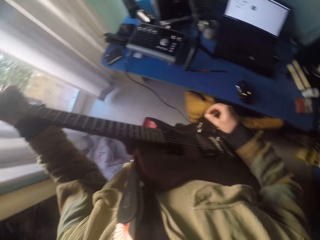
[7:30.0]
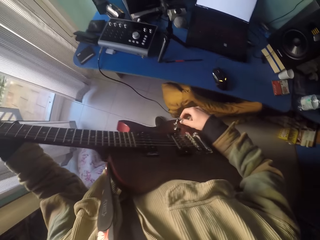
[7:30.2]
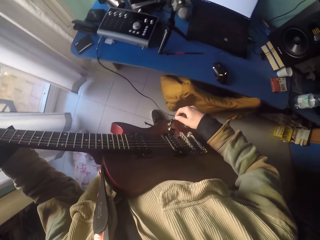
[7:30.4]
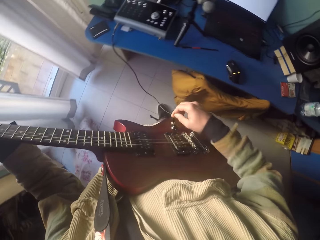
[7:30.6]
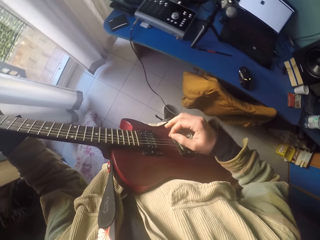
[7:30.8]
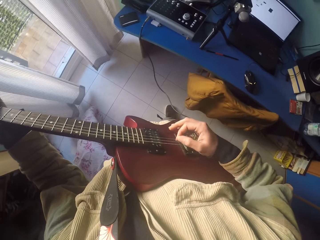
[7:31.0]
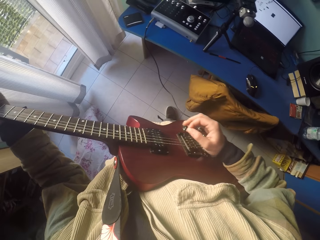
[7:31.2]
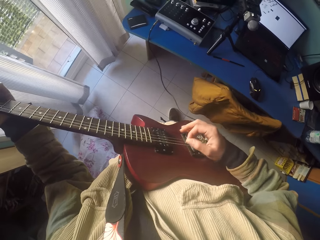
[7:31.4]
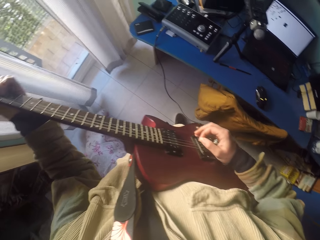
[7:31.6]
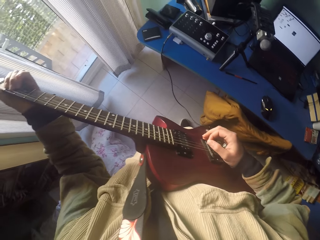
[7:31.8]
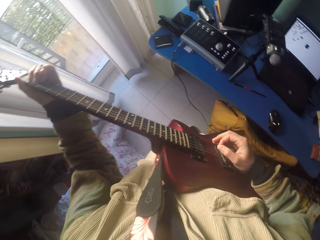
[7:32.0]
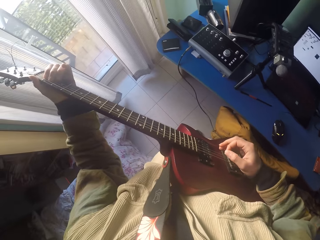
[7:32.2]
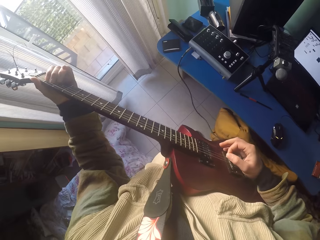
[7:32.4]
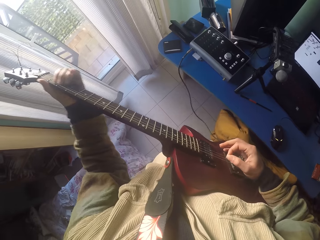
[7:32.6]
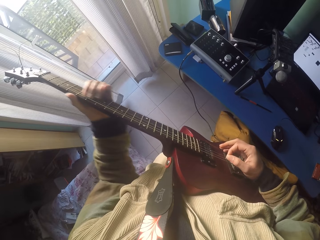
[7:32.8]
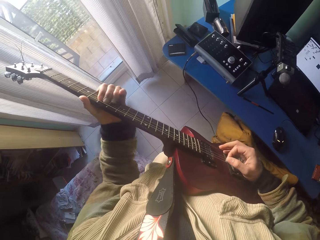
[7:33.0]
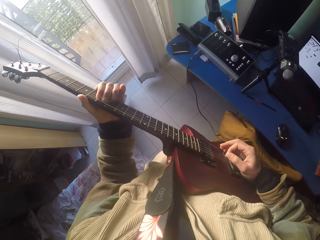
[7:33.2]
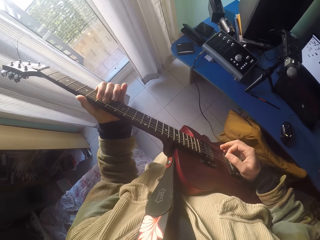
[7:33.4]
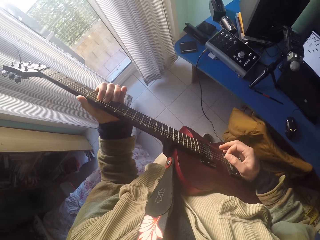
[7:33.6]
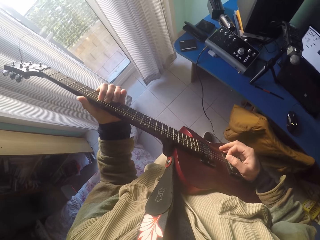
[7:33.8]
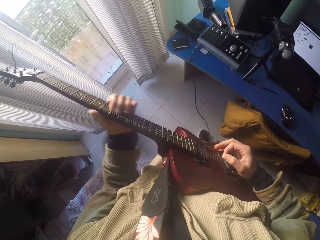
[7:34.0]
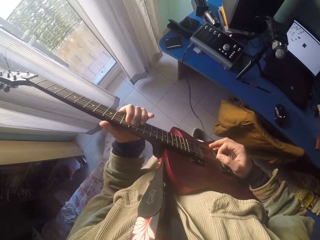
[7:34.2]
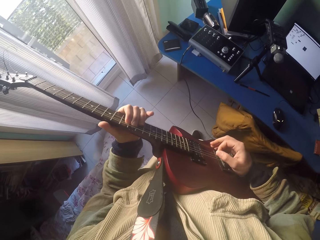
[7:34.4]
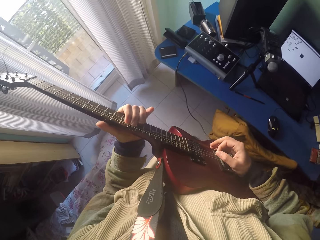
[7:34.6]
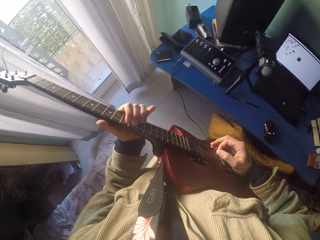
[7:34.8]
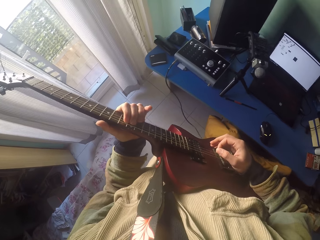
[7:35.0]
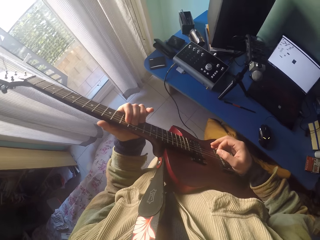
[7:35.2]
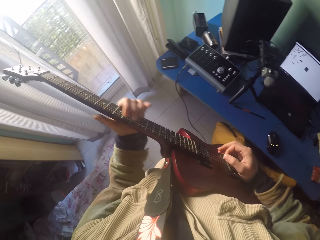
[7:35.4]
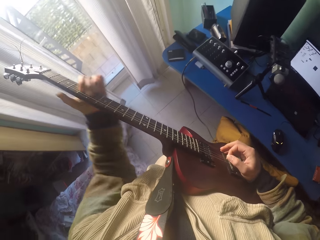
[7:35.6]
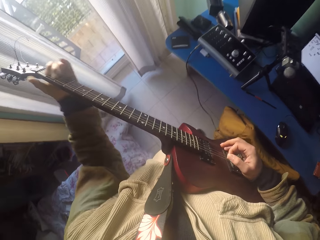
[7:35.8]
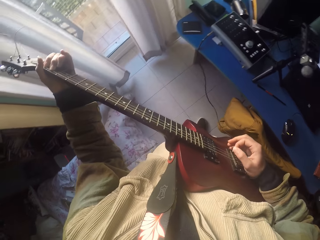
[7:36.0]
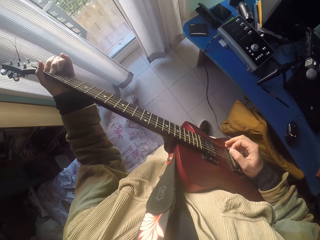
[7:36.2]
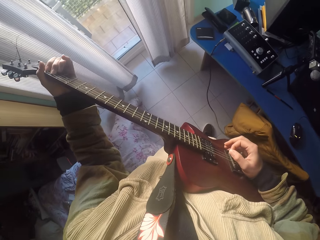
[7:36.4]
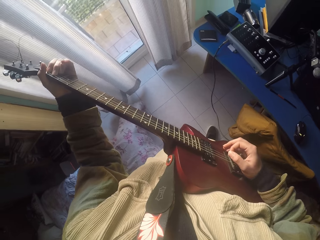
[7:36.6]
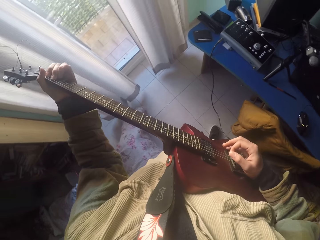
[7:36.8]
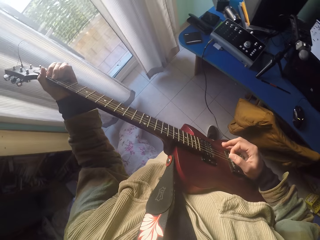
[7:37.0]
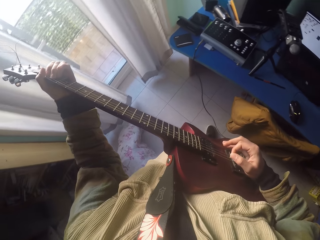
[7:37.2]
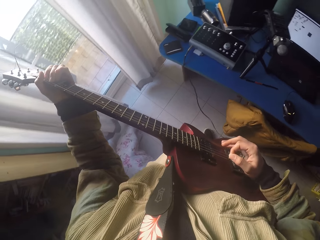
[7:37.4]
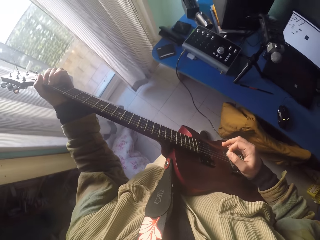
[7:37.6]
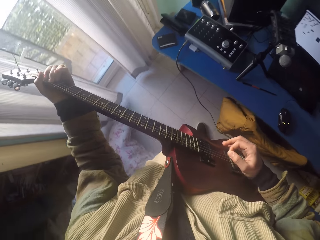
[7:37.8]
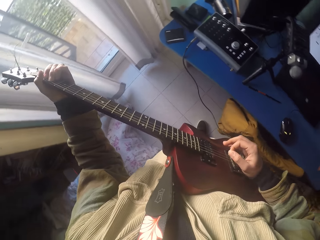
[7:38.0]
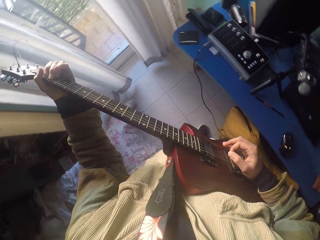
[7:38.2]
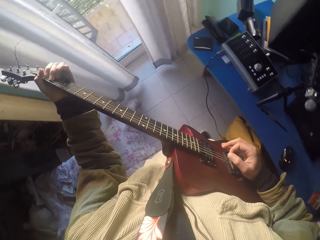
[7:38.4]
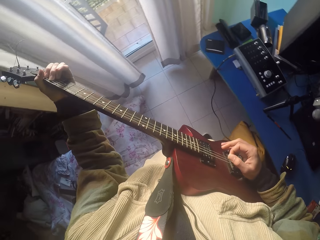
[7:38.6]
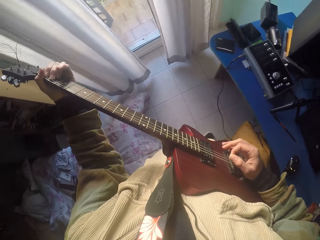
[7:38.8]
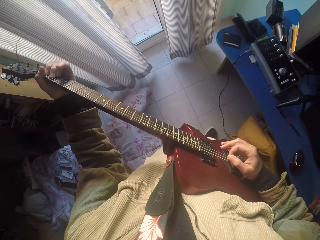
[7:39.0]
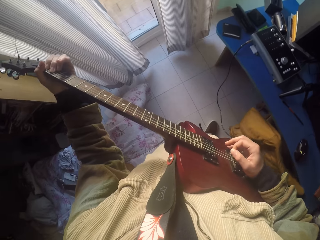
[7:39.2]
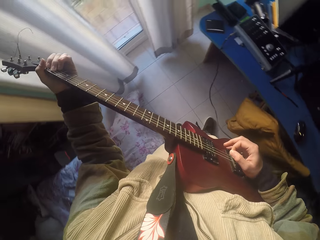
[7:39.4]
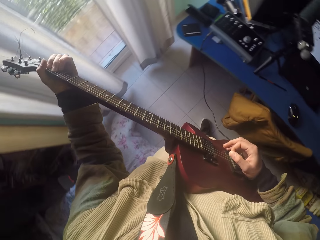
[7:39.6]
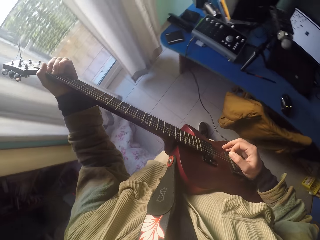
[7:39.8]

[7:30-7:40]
The camera wearer adjusts the volume on the guitar tone knob. They play on the guitar position markers and the strings with the hands' fingers.

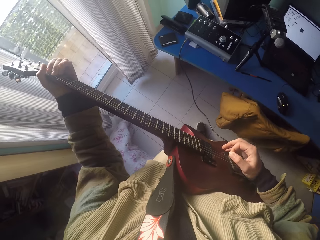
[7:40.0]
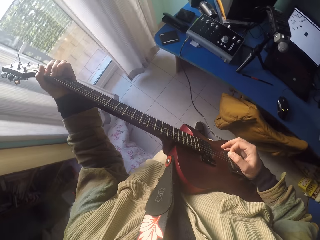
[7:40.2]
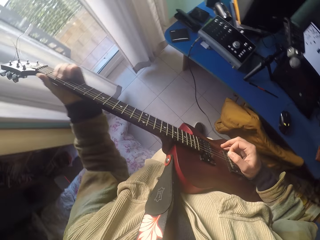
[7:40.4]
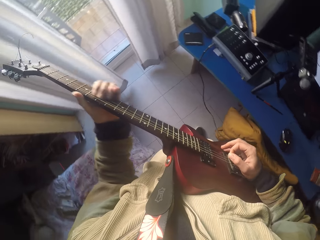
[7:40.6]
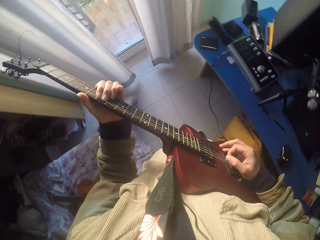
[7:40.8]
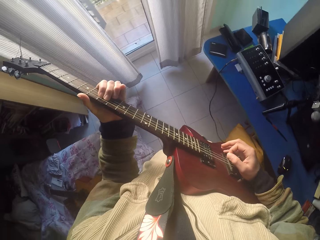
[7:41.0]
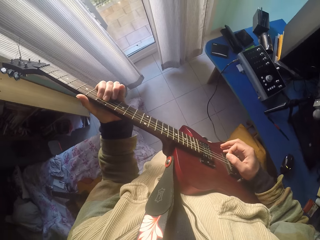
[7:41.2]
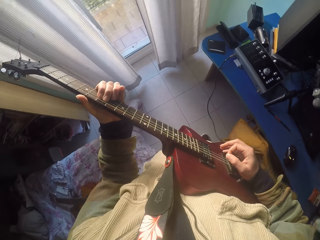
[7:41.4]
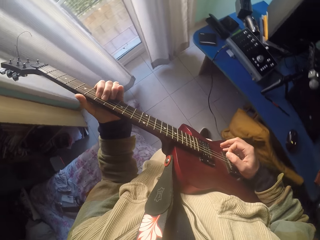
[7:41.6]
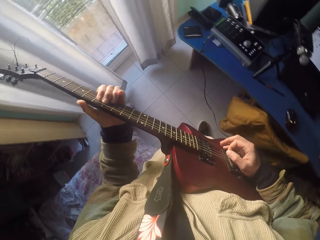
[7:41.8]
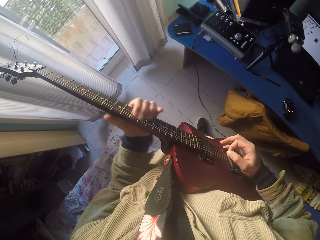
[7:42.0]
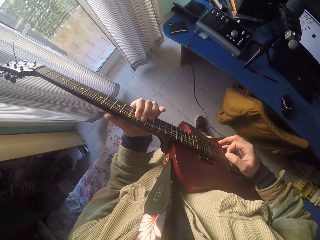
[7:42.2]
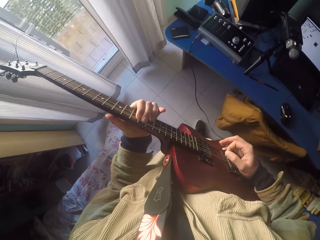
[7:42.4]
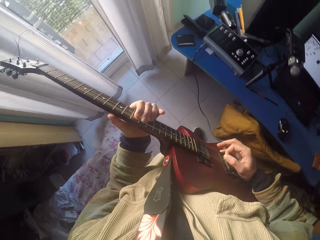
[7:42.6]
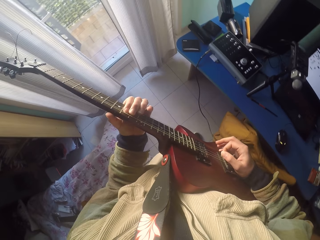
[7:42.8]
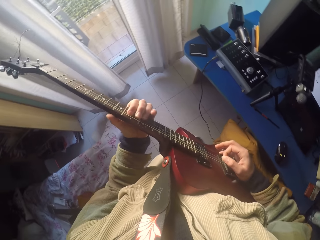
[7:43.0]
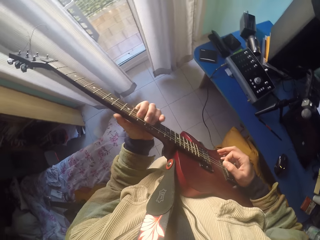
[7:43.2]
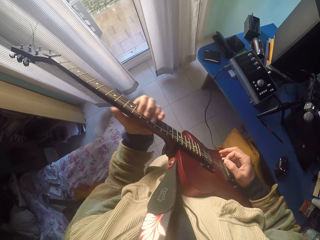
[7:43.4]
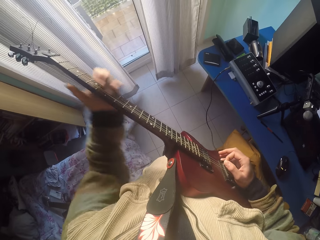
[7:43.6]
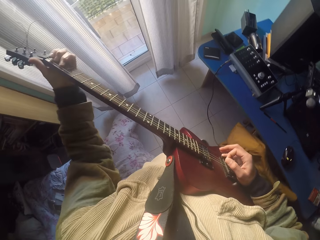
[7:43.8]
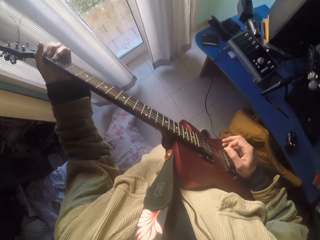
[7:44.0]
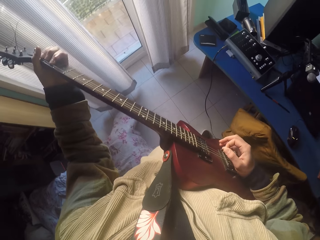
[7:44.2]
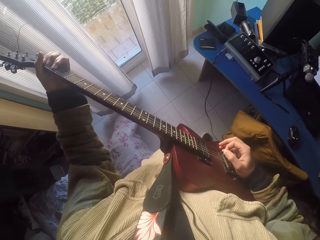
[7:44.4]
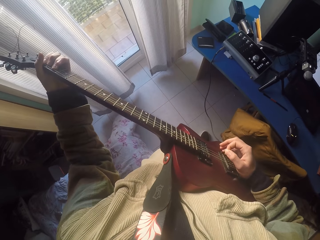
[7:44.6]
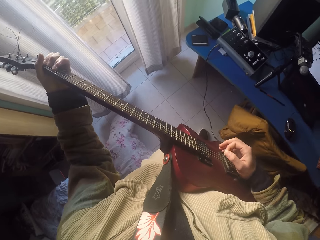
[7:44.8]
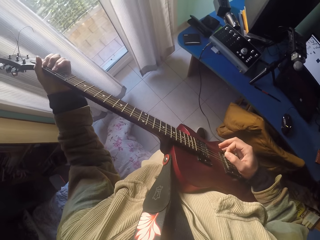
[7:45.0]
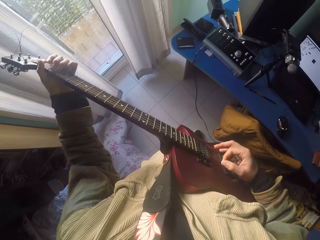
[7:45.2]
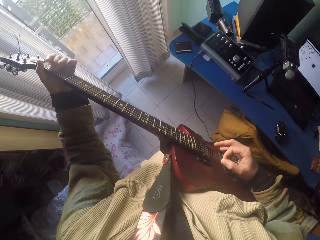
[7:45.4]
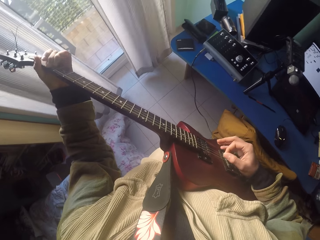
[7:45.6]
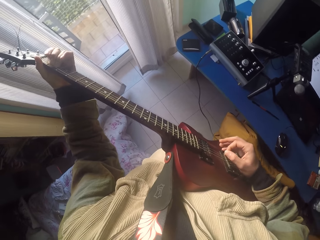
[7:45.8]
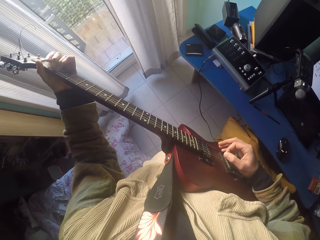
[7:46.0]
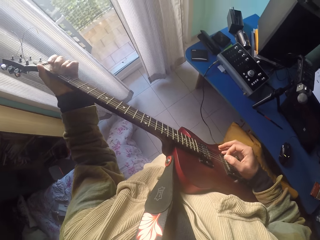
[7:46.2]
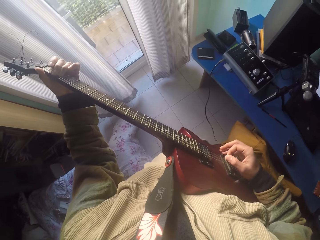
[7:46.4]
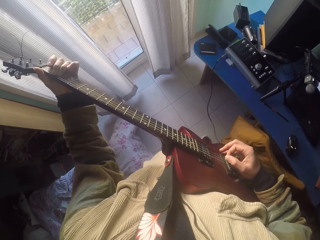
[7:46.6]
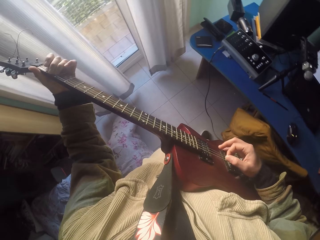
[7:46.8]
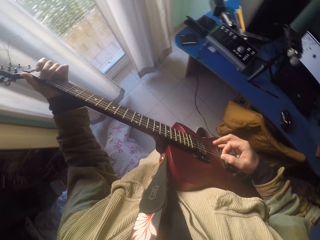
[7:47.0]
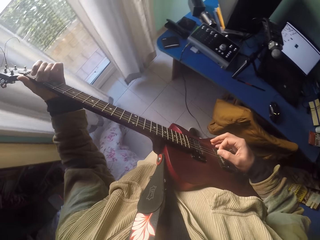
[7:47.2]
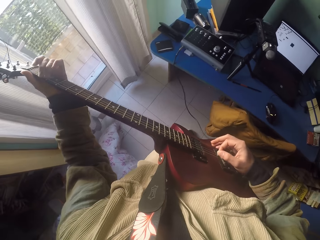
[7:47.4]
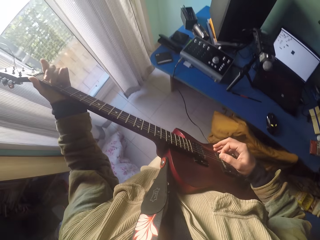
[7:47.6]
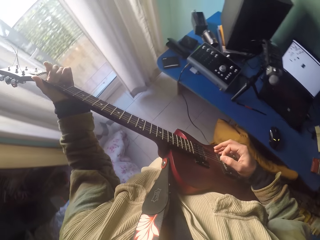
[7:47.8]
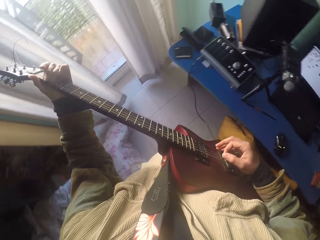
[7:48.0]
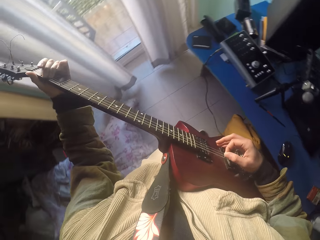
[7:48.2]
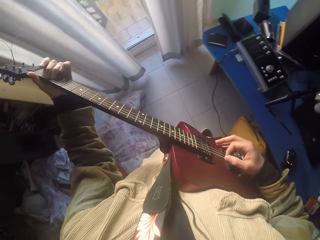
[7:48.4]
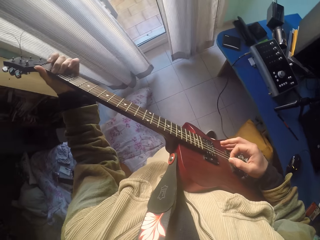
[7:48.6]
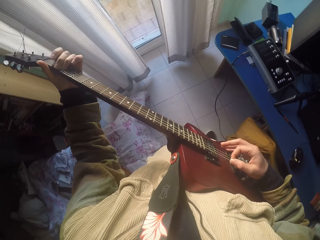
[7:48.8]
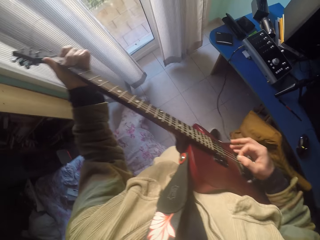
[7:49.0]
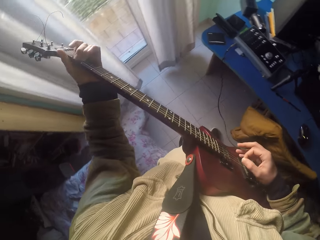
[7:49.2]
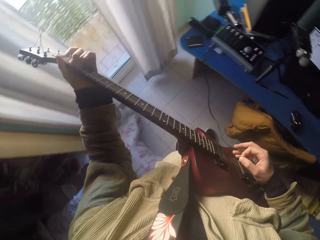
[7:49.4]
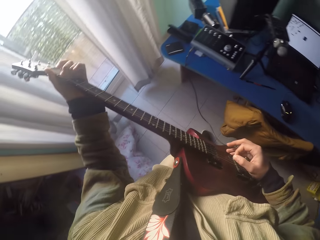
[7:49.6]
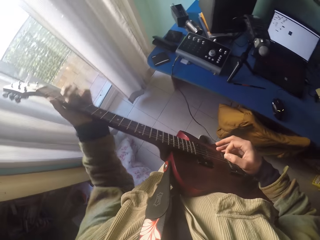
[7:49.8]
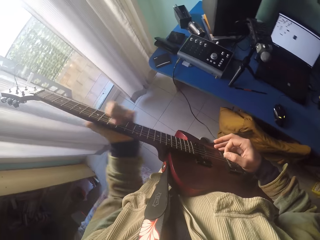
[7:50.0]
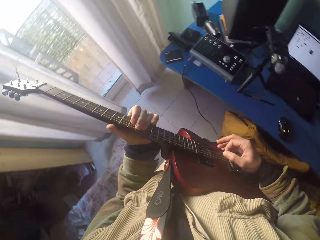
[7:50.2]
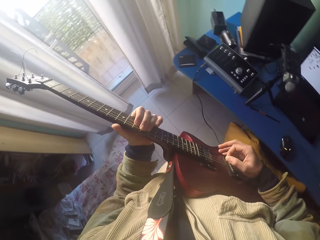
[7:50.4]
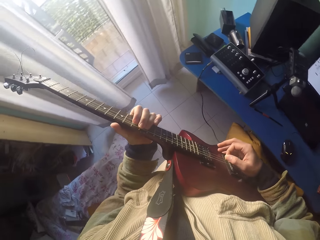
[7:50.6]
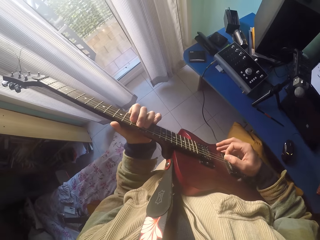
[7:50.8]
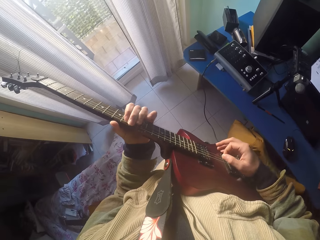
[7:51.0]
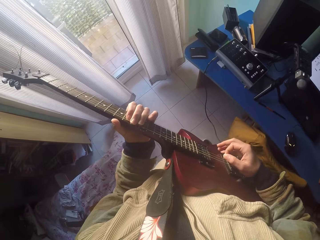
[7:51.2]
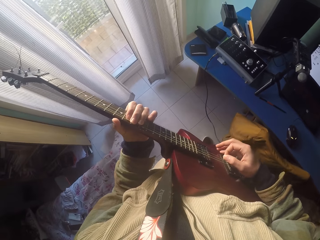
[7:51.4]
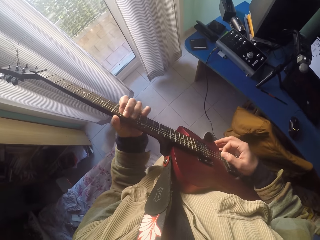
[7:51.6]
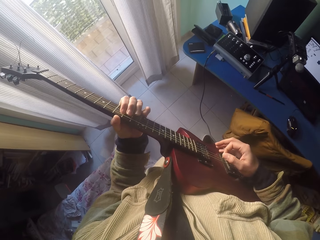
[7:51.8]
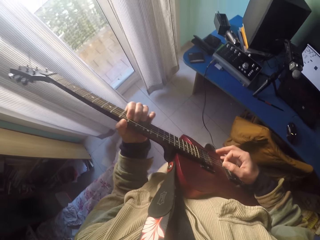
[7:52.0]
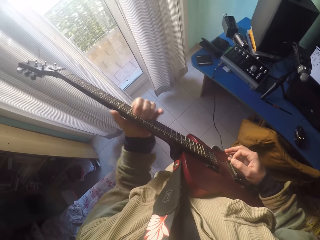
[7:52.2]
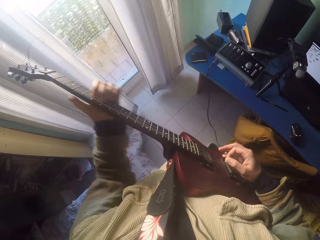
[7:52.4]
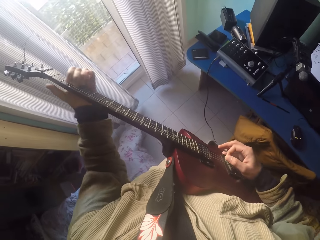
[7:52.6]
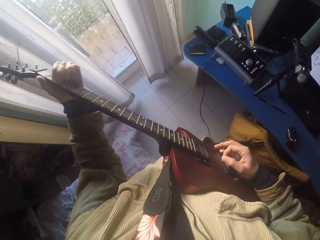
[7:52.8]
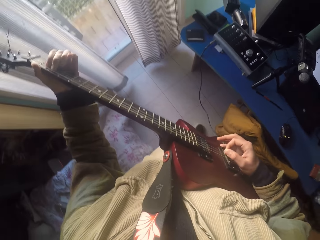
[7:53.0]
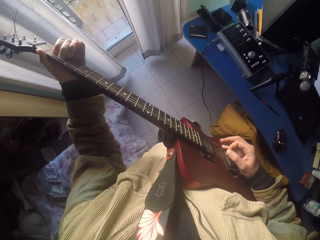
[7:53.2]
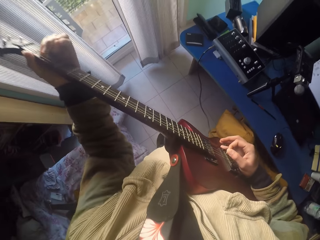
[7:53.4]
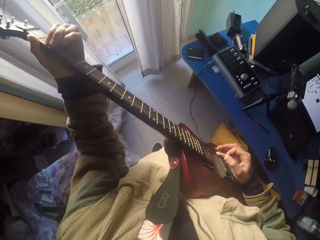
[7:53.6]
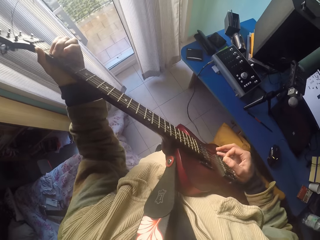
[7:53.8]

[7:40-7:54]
The camera wearer plays the guitar strings with the left hand. They play the guitar strings with the right hand. They play the guitar strings with the left hand.
